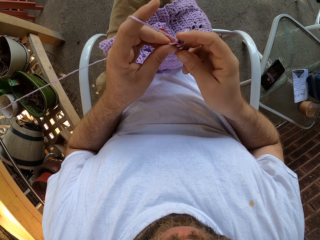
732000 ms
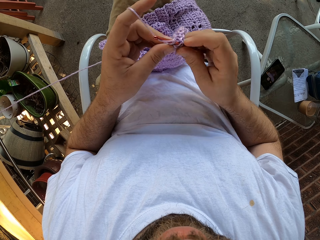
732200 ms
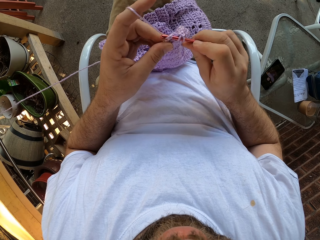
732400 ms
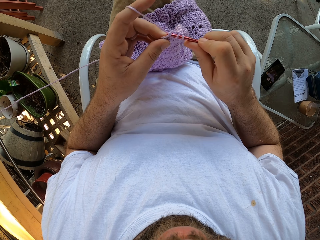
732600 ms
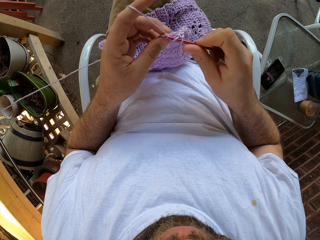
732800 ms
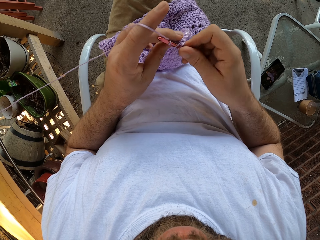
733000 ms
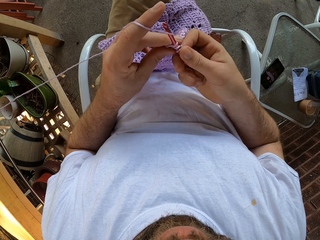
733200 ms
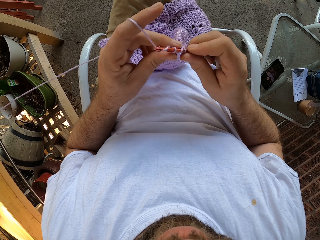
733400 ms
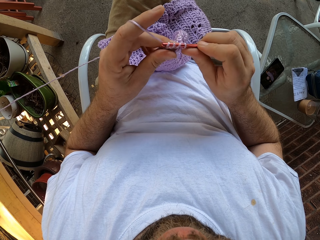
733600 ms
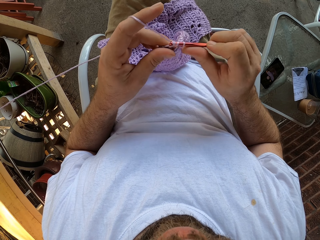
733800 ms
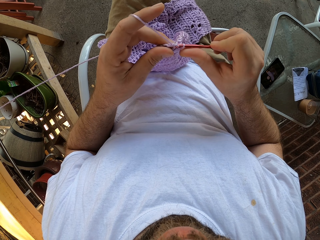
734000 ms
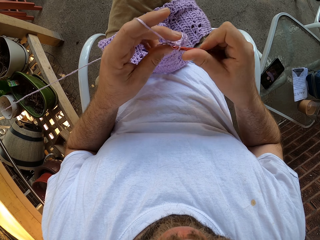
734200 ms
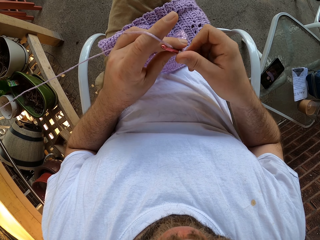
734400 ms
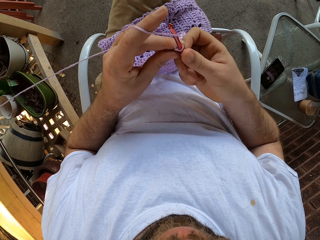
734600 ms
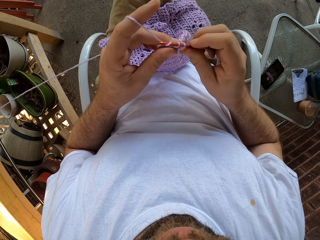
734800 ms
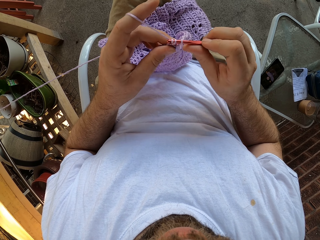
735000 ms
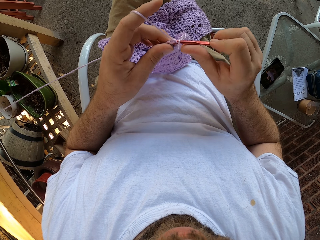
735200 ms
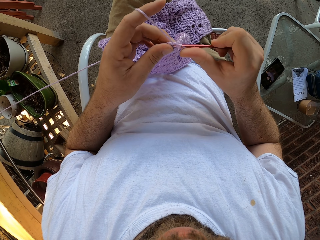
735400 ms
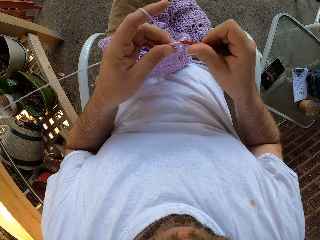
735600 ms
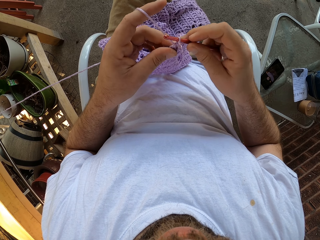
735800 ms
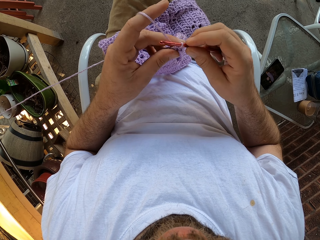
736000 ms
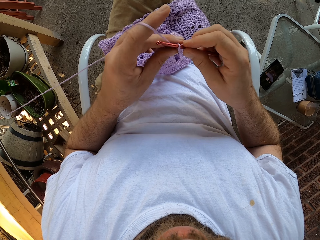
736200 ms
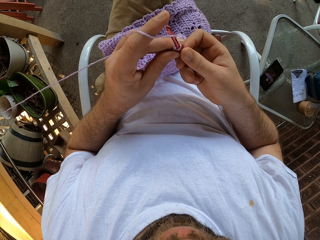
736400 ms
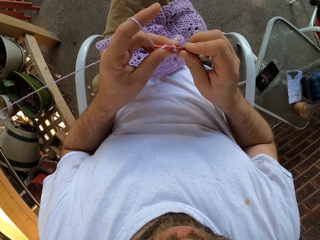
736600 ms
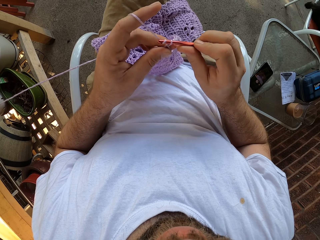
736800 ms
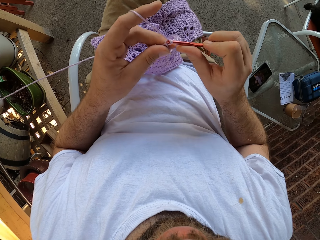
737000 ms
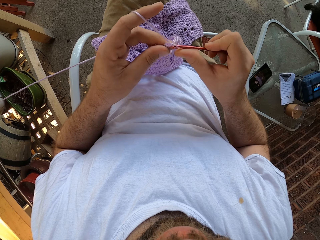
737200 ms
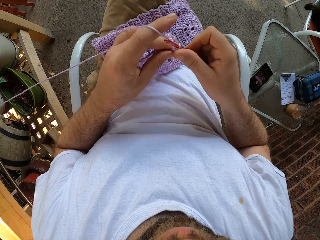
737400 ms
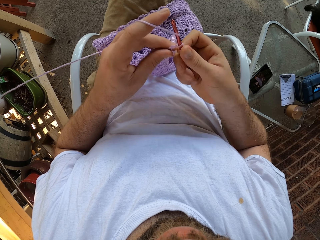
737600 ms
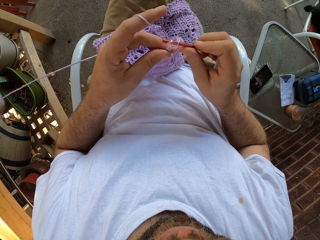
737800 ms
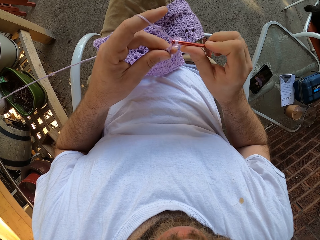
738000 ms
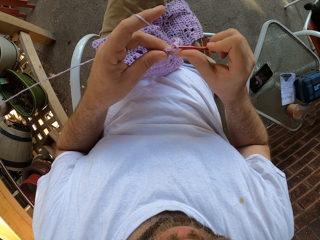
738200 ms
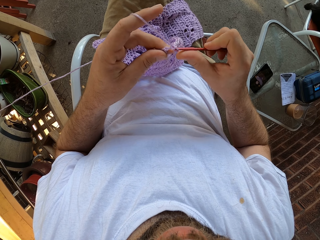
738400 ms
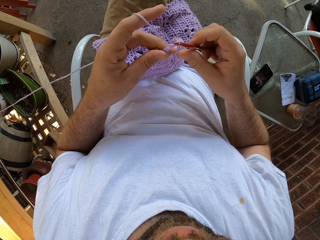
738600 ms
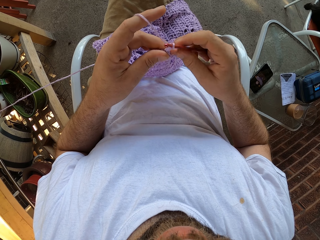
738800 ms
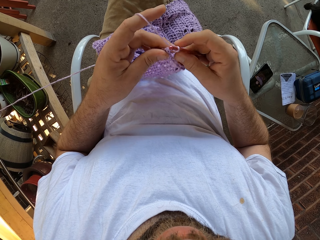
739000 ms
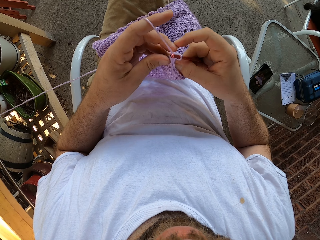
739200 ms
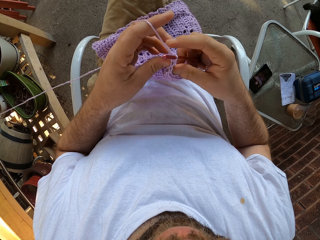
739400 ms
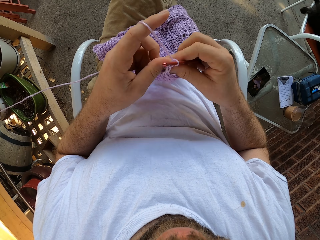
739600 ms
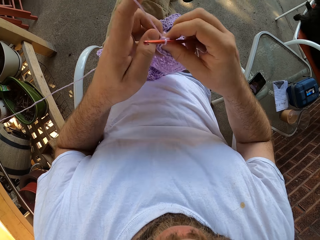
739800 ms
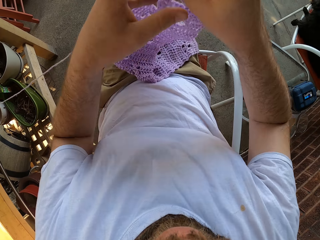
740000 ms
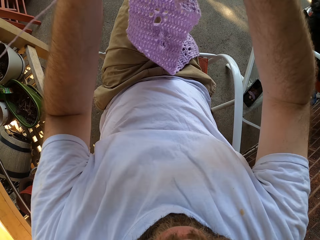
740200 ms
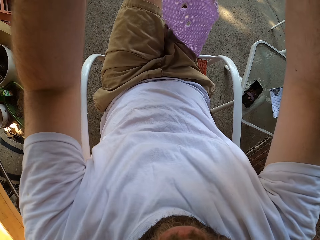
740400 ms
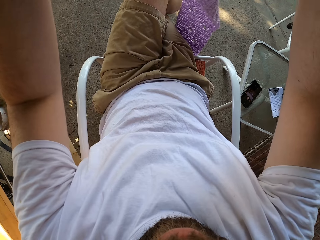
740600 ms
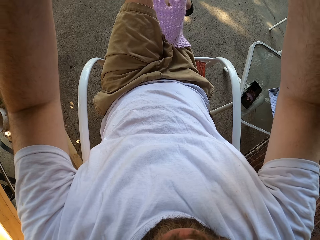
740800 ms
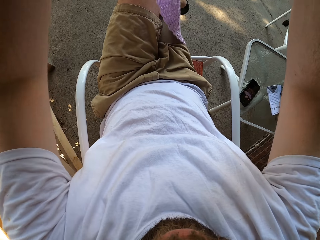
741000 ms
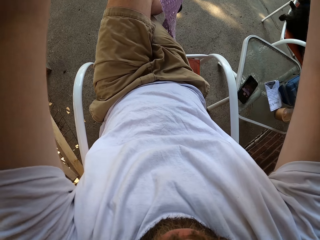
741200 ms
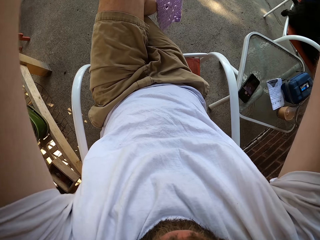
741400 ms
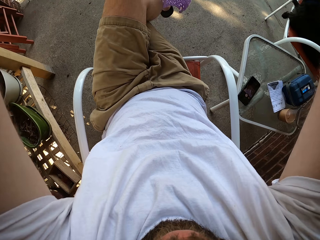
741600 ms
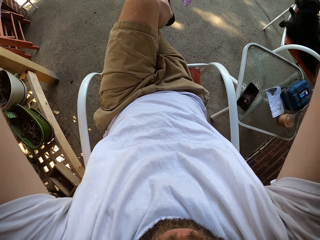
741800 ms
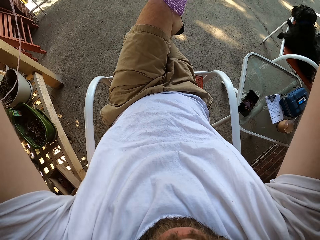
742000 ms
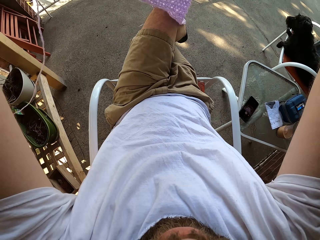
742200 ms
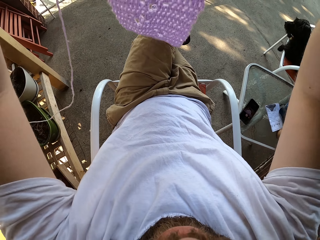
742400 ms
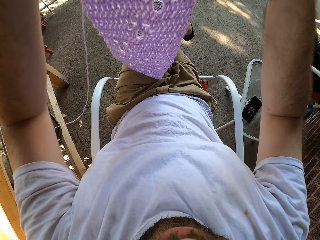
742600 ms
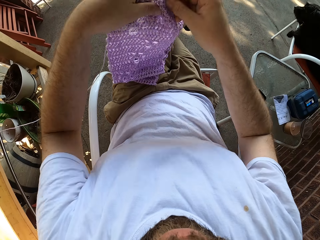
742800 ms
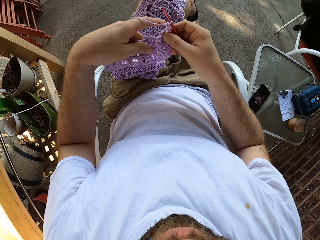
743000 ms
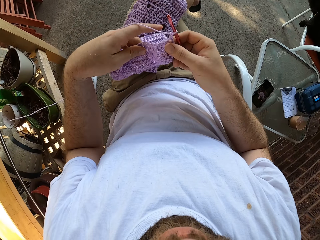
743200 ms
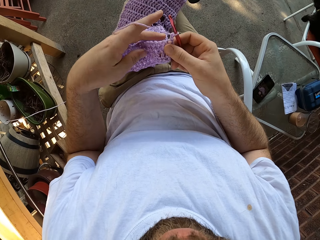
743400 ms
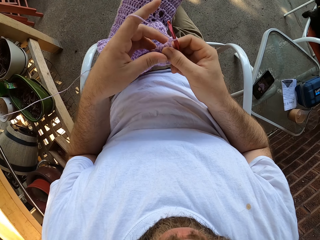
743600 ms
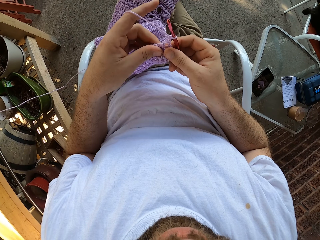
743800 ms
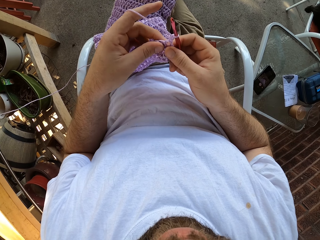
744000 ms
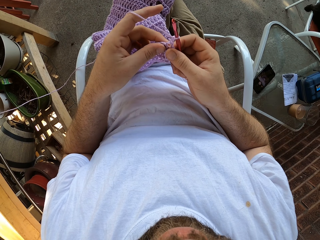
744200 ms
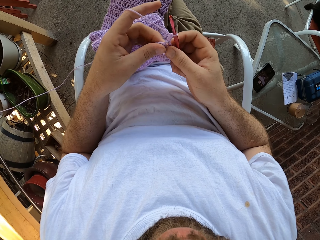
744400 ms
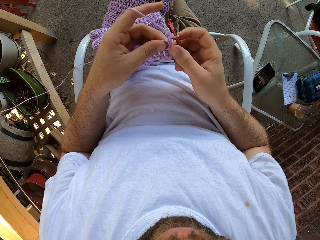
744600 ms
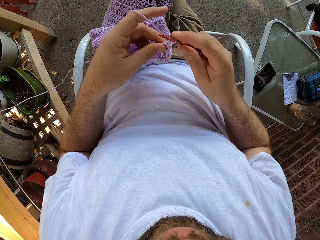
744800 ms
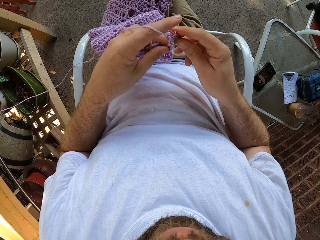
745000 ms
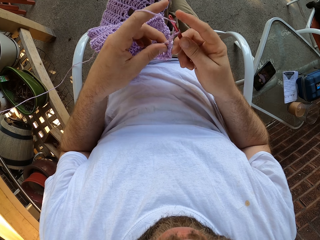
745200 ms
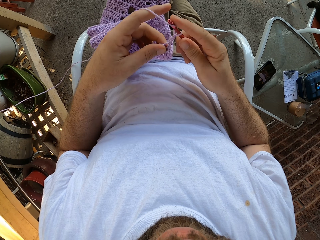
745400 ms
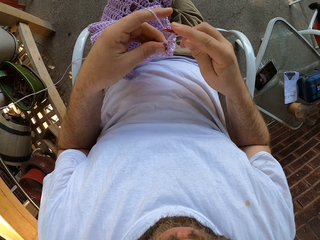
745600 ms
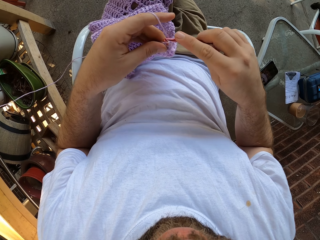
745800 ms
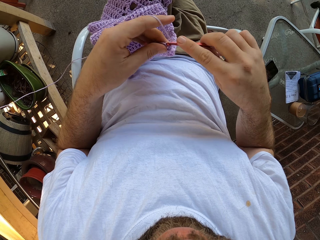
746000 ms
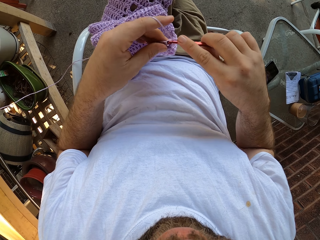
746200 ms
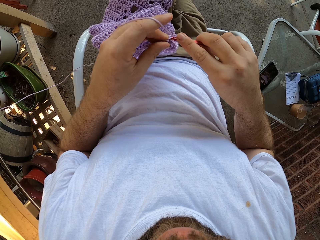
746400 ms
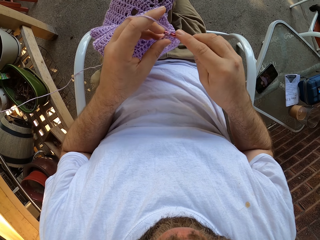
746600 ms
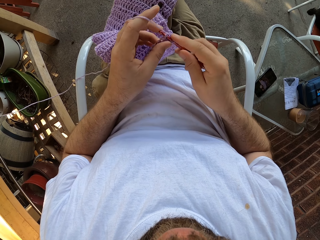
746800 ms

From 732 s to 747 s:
The camera wearer weaves the fabric. He pulls the crochet. He holds the fabric. He lifts the crocheted wool with both hands. He drops the crocheted wool on his lap. He crochets with the wool and the crochet pin.

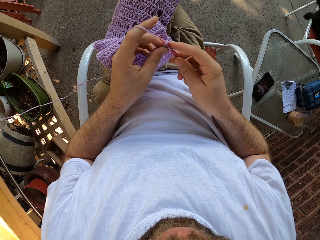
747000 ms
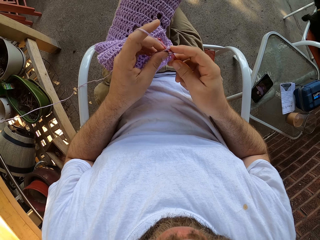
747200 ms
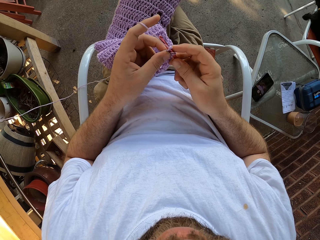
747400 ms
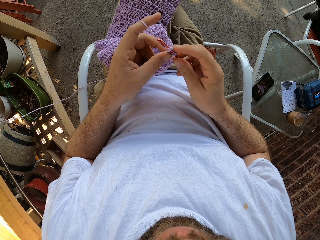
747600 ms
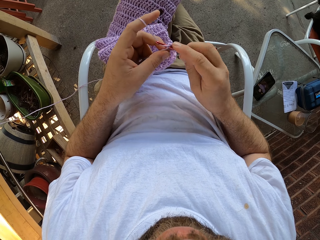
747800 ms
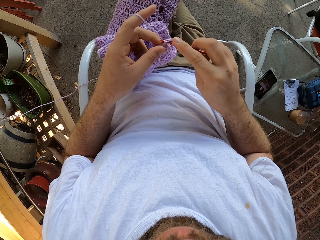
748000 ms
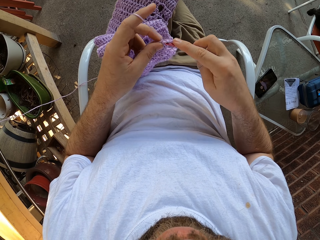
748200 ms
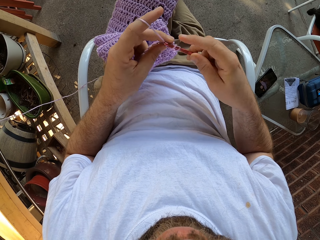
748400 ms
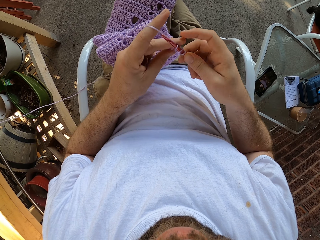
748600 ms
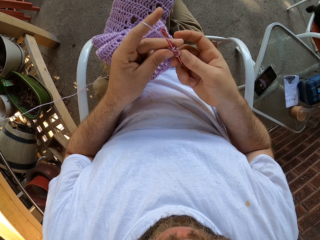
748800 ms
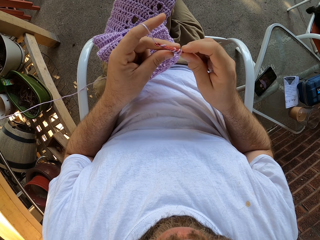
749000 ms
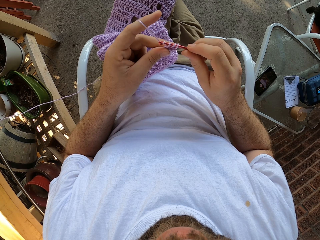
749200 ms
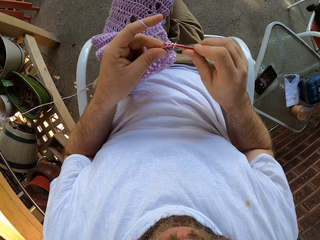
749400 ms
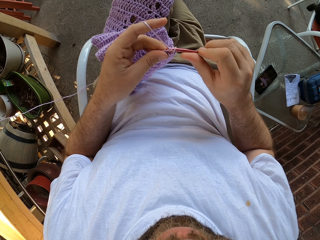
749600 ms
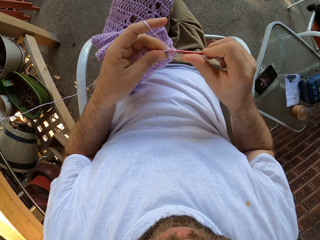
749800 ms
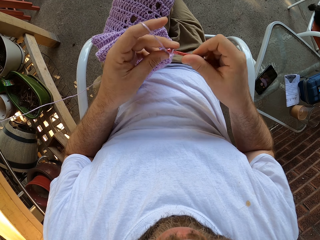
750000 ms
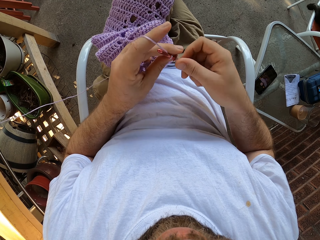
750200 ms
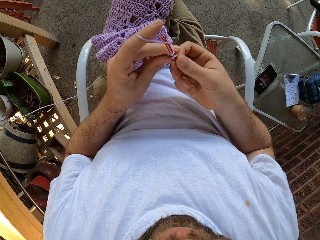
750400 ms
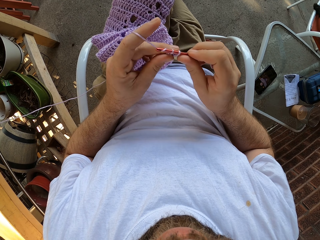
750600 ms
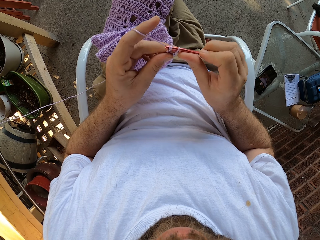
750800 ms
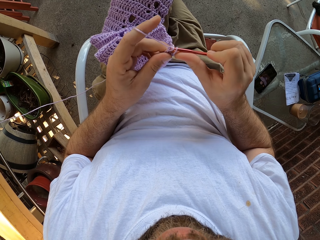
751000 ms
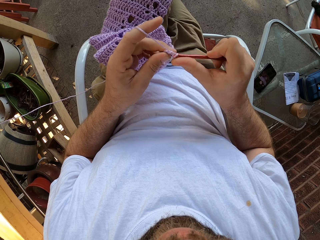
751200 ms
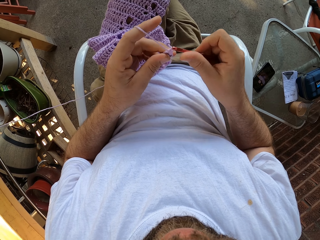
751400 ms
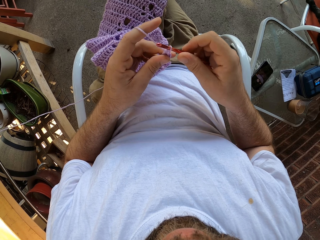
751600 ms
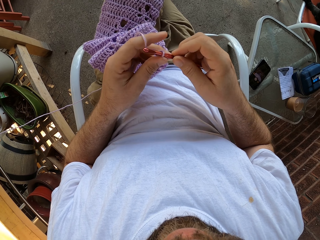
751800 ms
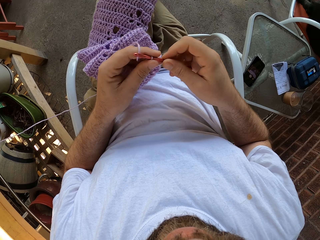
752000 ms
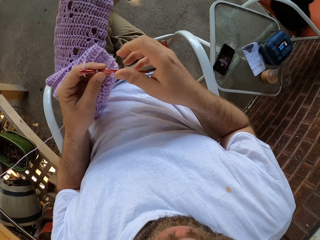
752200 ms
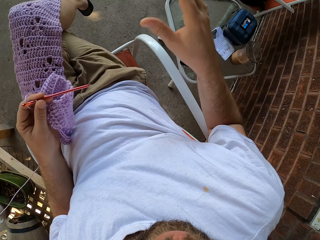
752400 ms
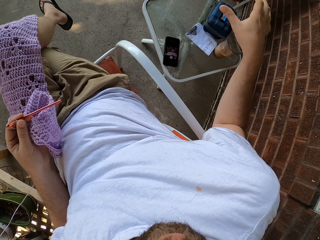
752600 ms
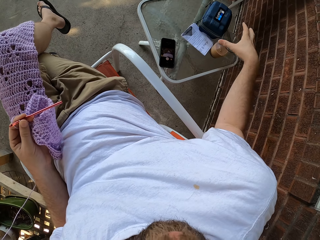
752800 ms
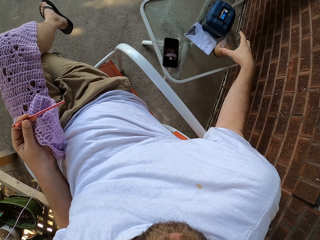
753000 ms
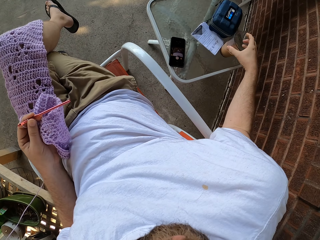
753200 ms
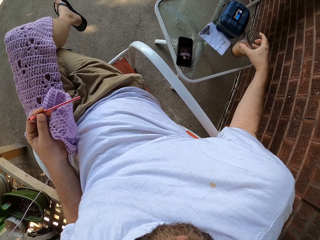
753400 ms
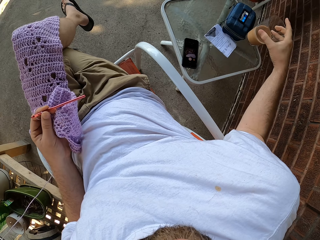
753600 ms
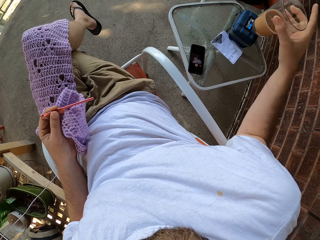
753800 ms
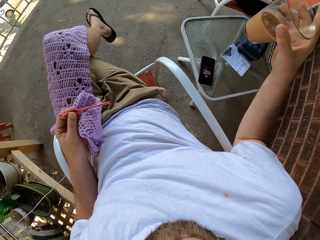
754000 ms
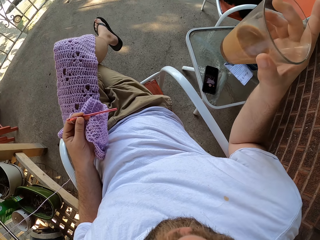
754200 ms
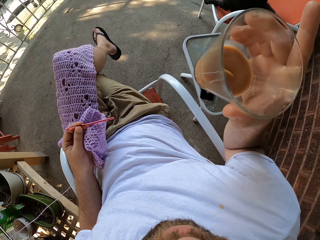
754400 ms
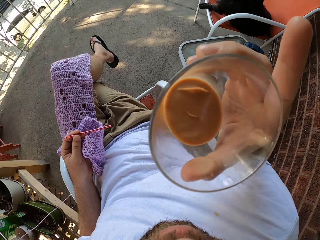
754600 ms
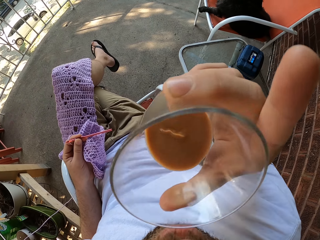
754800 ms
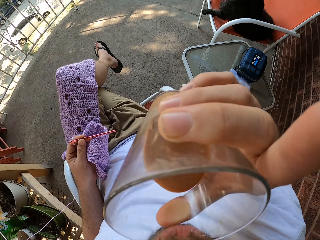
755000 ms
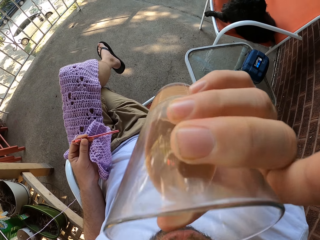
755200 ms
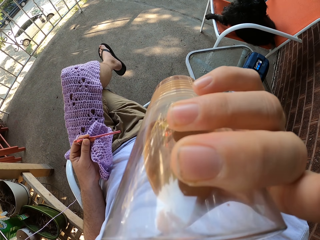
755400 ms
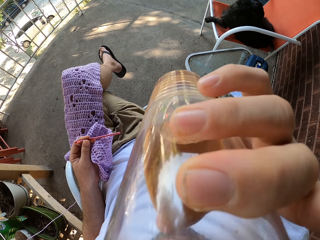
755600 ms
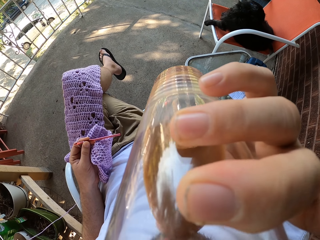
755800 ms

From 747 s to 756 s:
The camera wearer weaves the fabric. He picks up a glass cup of chocolate drink or coffee with his right hand. He sips the coffee.
